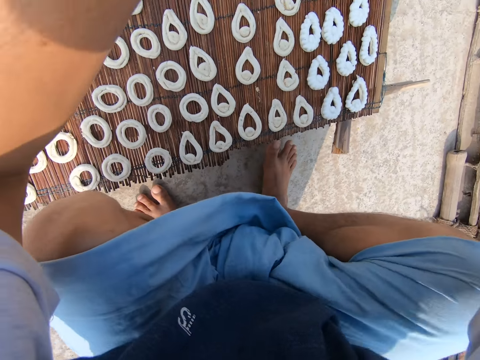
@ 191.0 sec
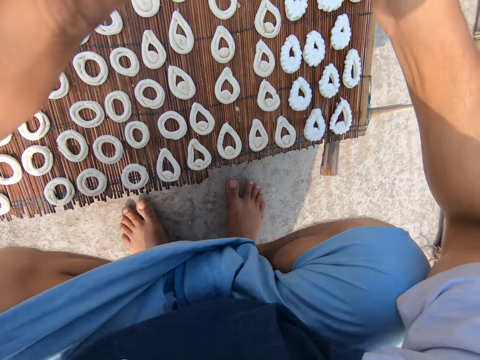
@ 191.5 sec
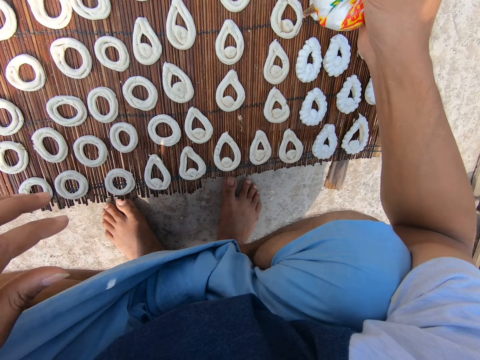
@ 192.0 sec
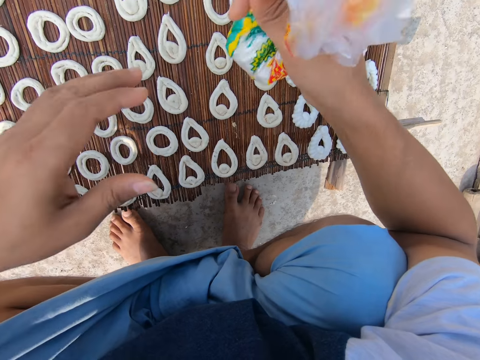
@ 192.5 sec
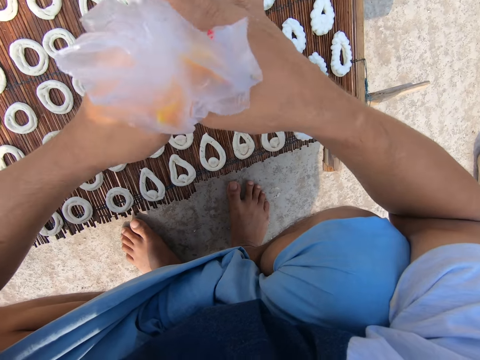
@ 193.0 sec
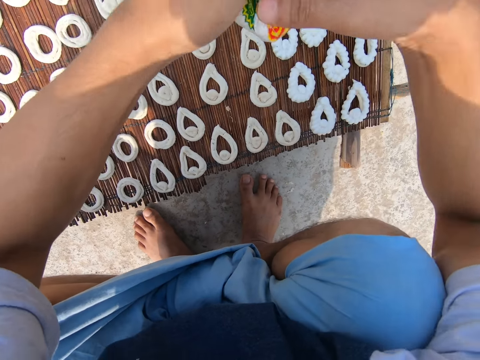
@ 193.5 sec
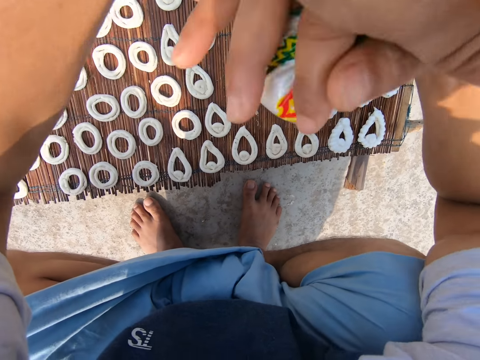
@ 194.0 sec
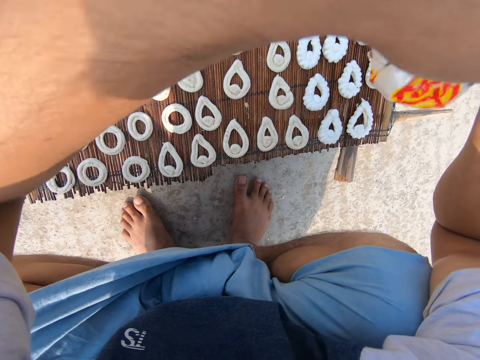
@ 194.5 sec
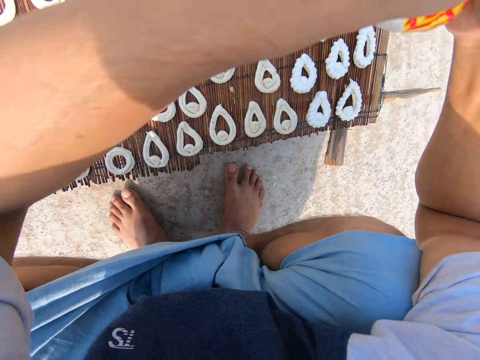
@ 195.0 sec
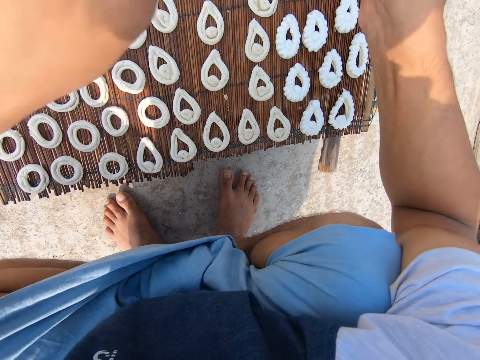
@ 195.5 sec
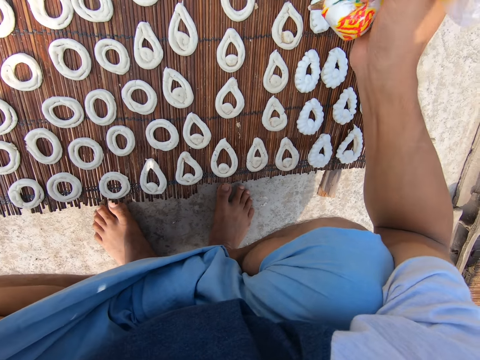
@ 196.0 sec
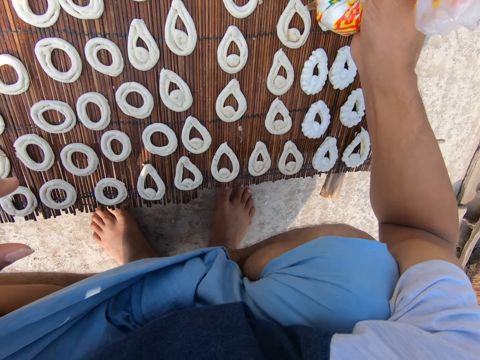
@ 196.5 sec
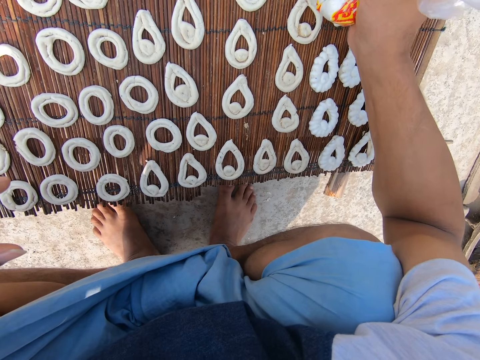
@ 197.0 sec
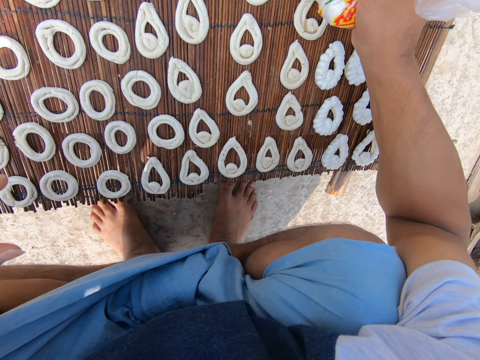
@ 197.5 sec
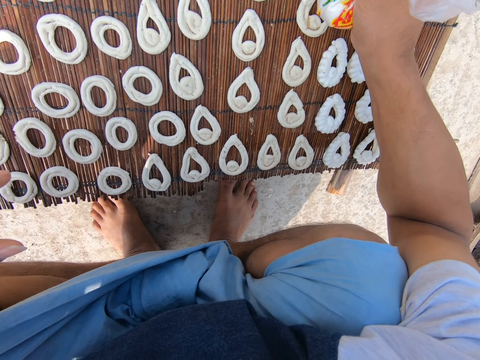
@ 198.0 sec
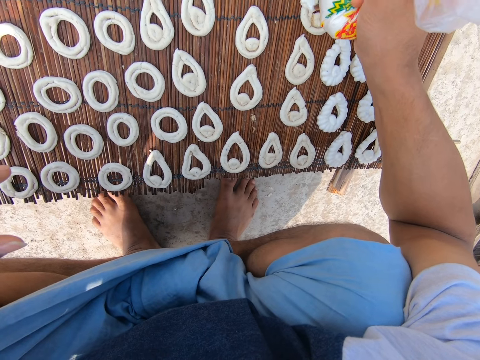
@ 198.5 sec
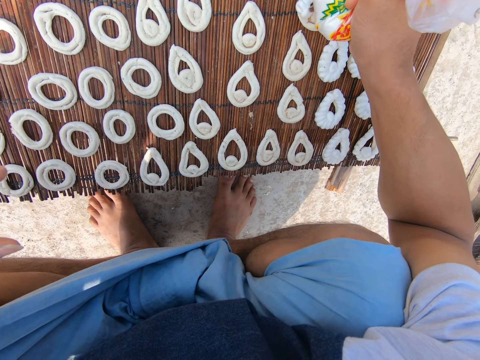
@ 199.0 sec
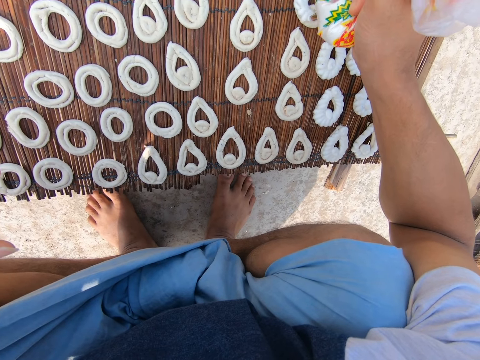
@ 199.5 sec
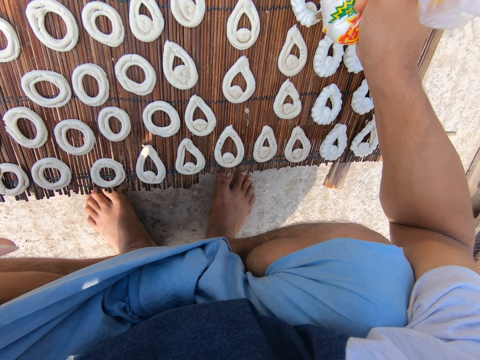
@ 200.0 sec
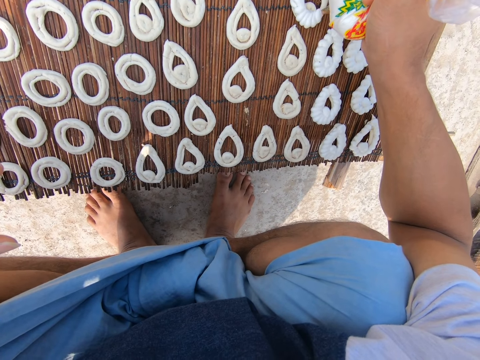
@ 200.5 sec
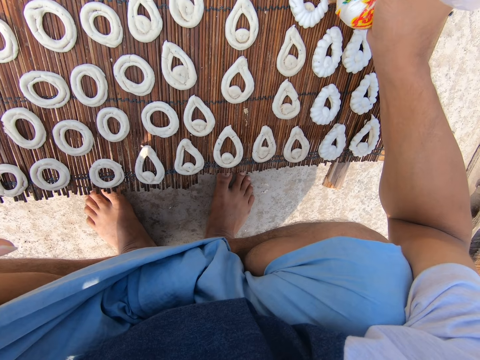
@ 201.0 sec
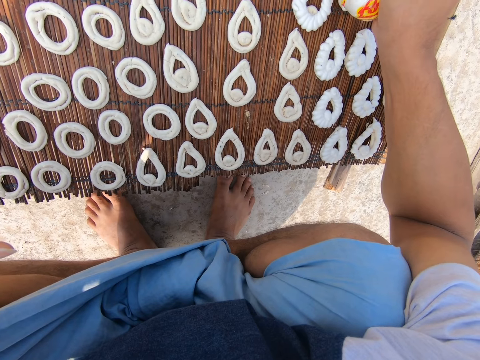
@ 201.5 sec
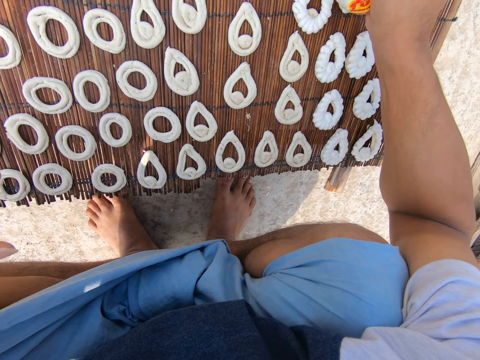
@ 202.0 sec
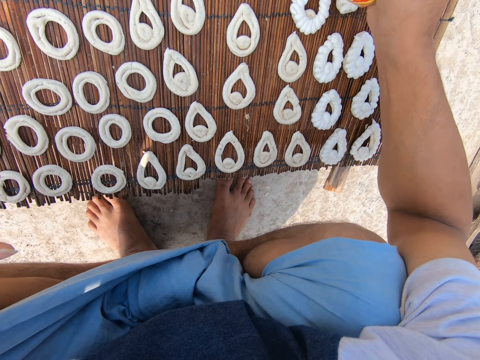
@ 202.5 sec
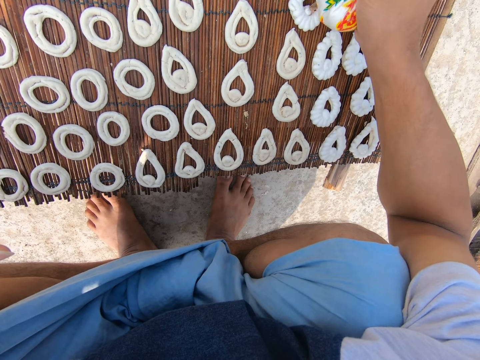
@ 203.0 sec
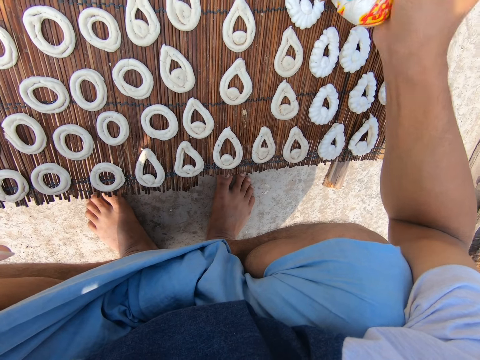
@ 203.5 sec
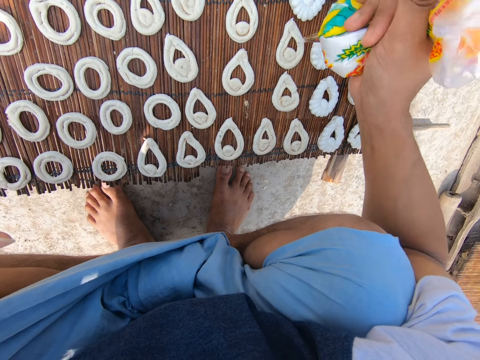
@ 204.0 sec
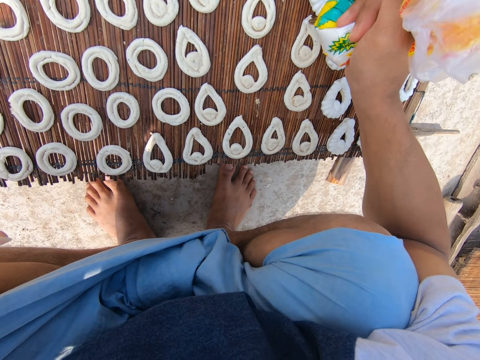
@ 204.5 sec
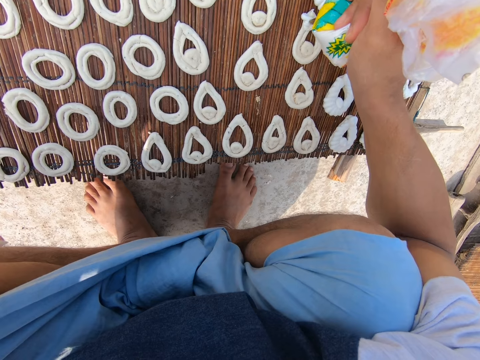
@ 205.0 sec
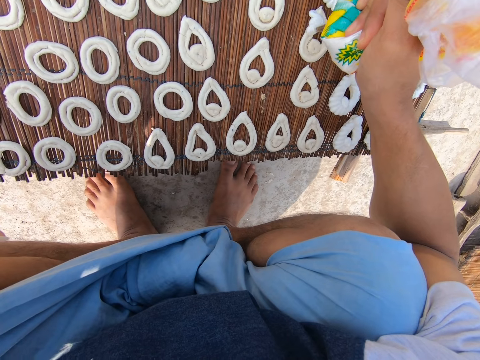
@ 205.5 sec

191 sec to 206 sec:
The camera wearer moves around. He passes the bag of icing from his right hand to his left hand. He tightens the bag of icing with his hands. He squeezes icing on the mat with the bag of icing in his right hand.

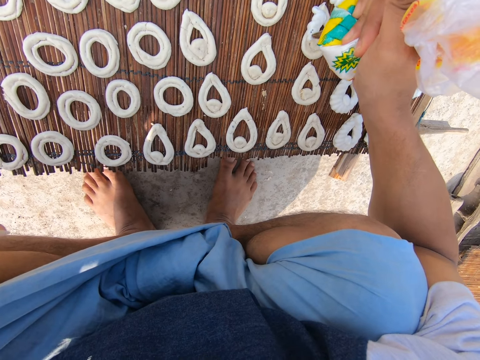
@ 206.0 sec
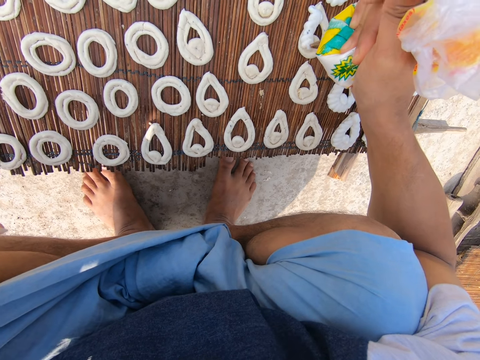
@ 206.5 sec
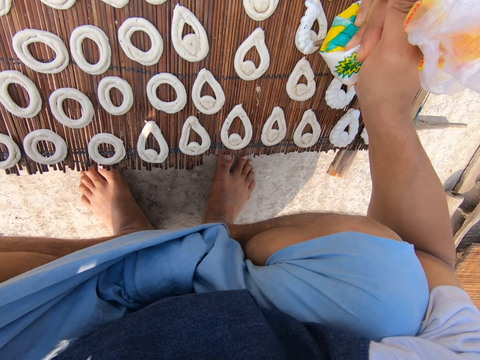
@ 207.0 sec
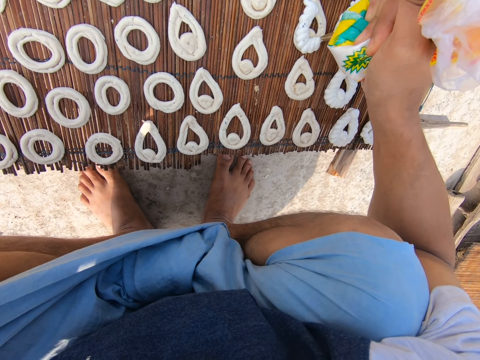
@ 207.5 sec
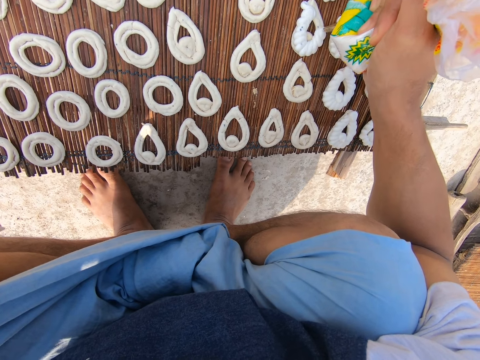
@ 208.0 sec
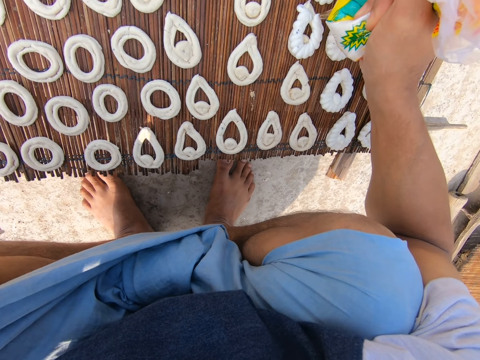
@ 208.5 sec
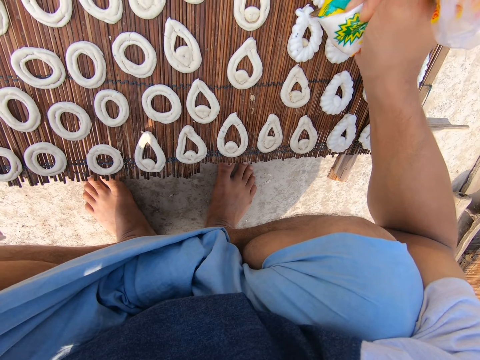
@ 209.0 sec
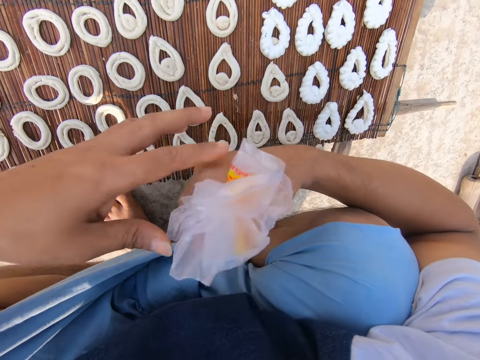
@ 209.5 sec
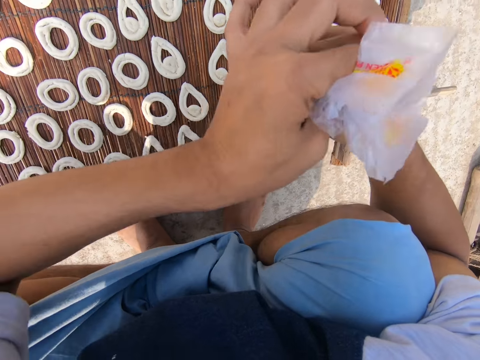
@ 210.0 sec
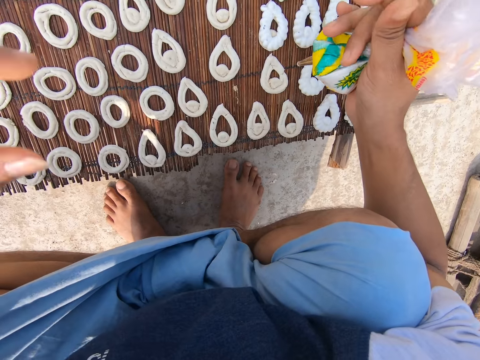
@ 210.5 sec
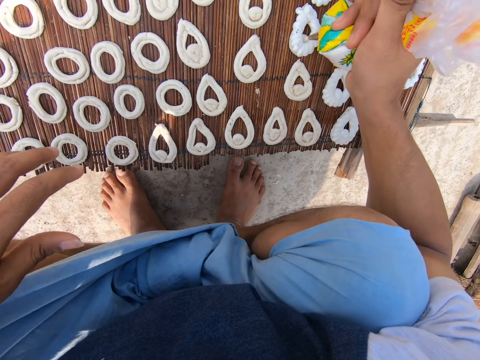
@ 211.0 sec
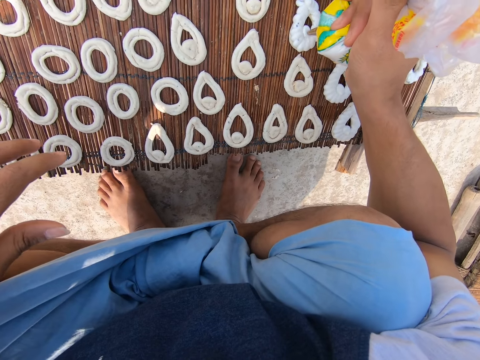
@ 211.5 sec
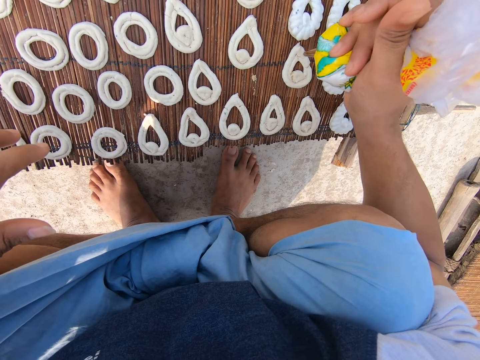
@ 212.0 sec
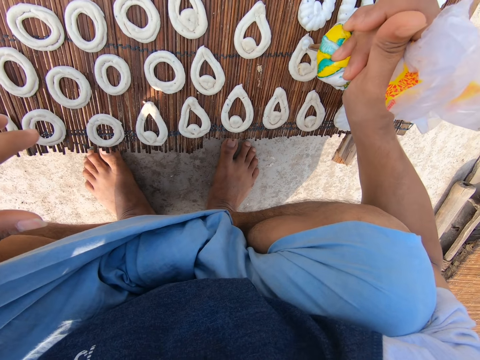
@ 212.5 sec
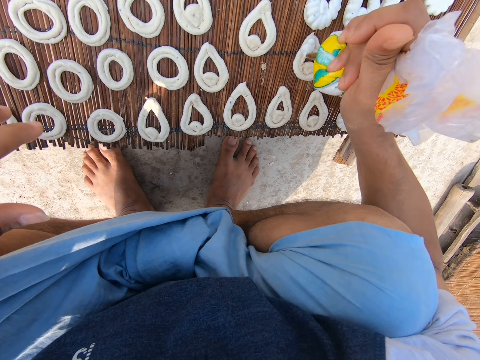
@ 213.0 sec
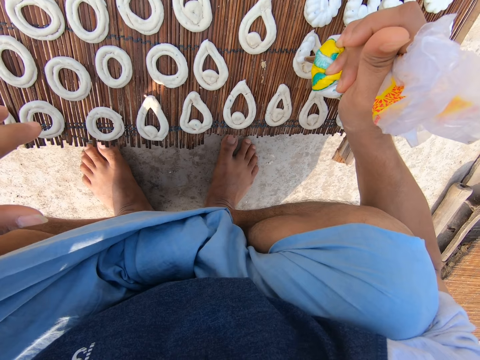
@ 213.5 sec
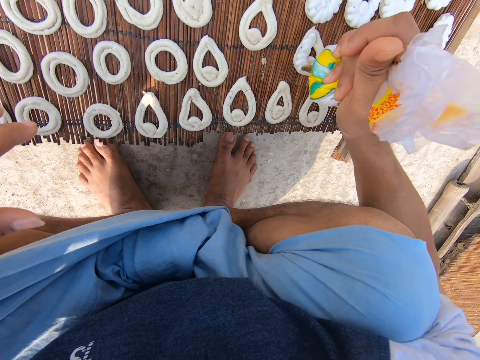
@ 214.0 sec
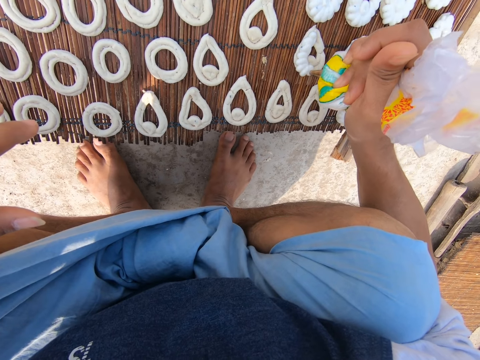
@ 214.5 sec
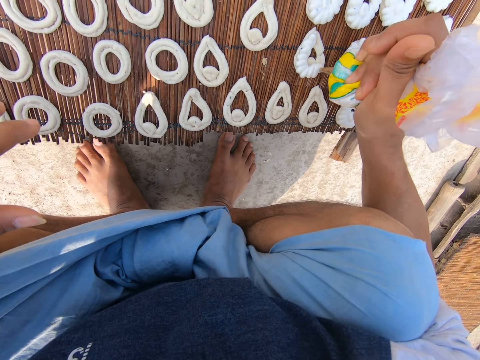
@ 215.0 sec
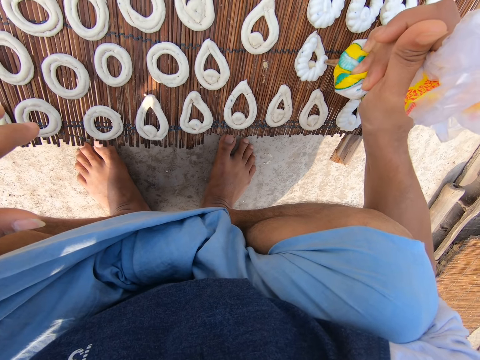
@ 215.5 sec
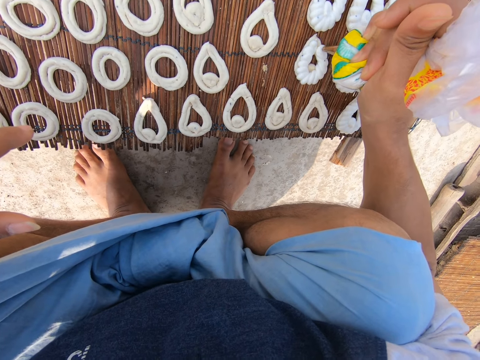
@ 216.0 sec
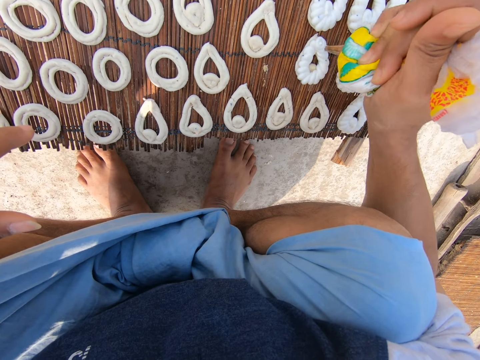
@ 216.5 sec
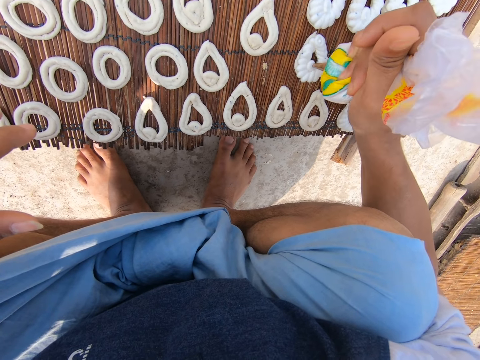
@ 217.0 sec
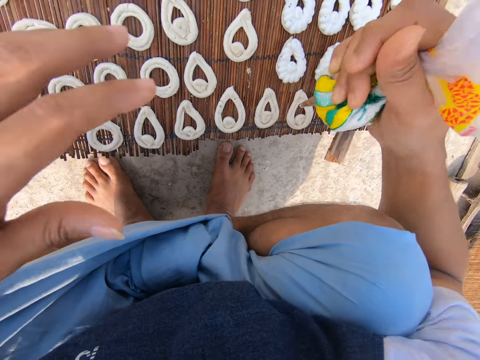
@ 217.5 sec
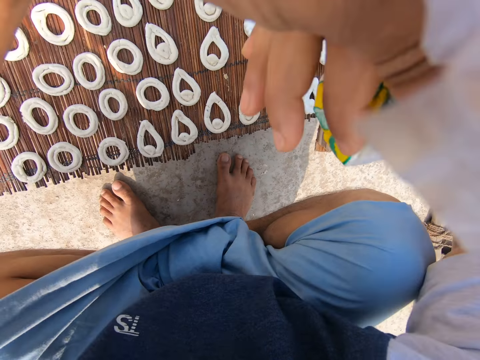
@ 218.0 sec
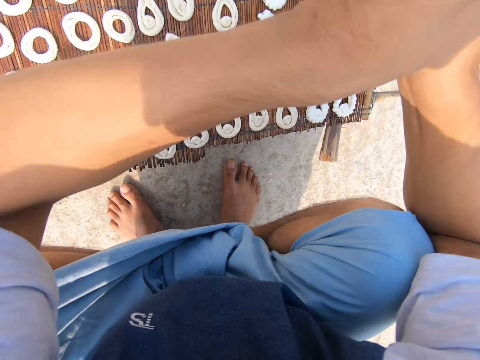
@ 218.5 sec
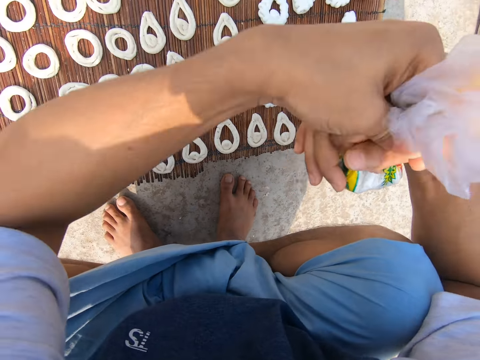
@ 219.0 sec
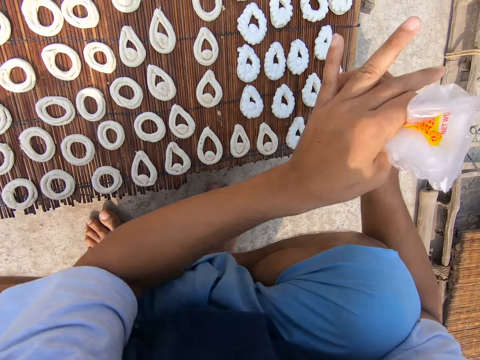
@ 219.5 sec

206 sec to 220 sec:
The camera wearer tightens the bag of icing with his hands. He squeezes icing on the mat with the bag of icing in his right hand. He tightens the bag of icing with his hands.
